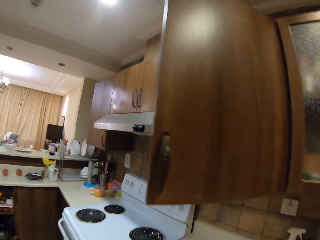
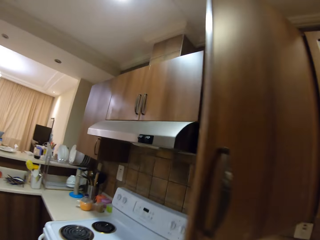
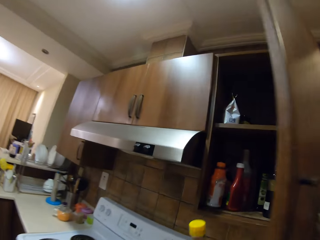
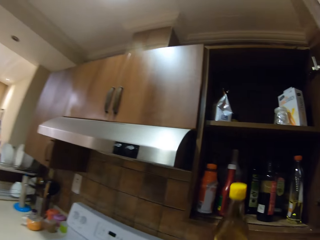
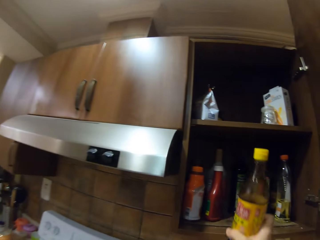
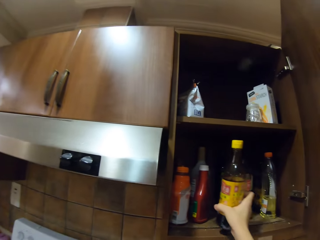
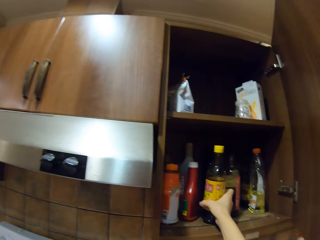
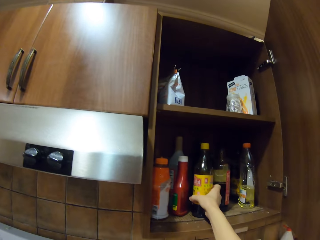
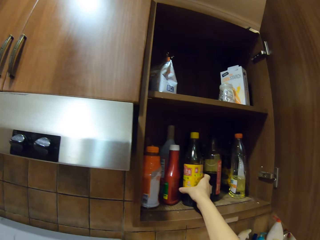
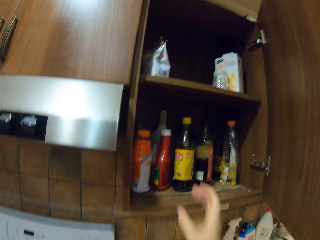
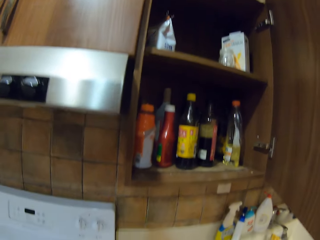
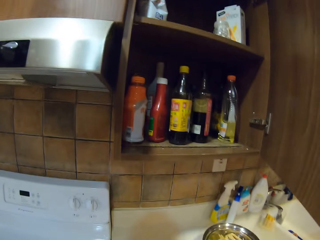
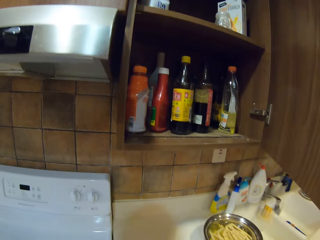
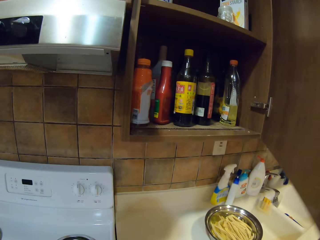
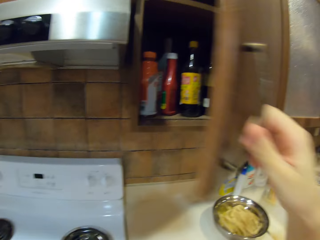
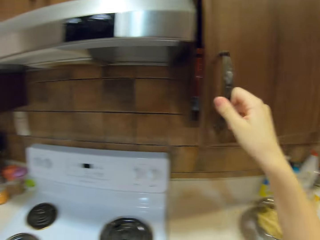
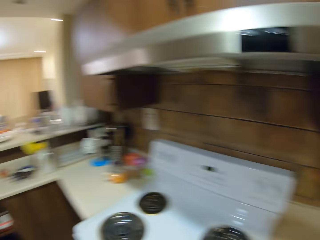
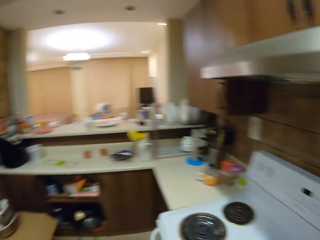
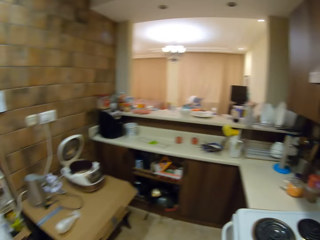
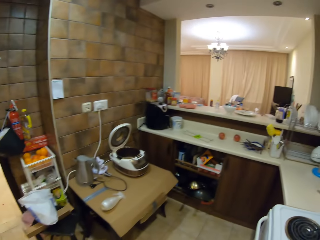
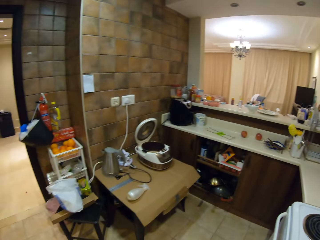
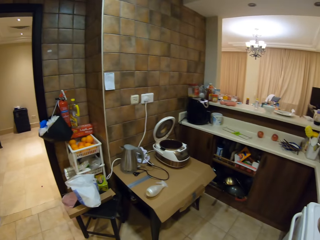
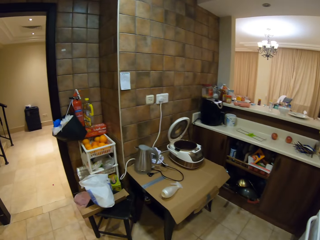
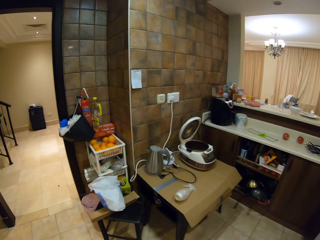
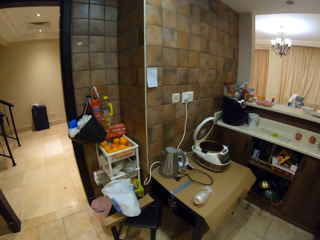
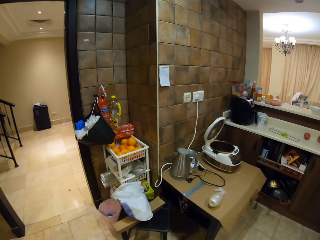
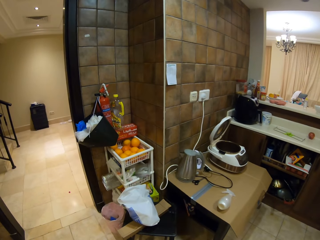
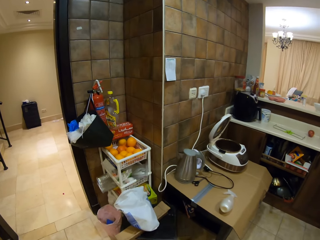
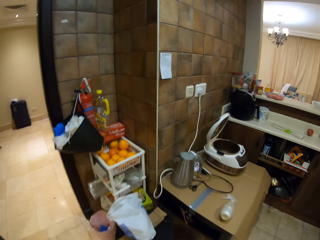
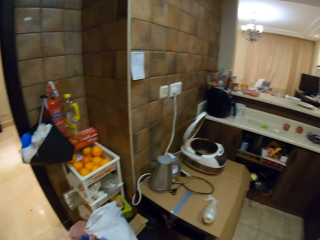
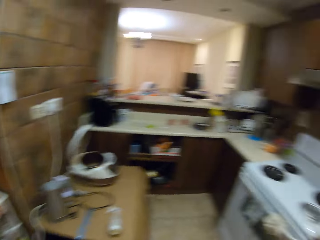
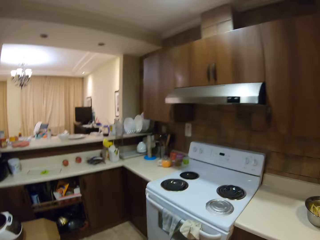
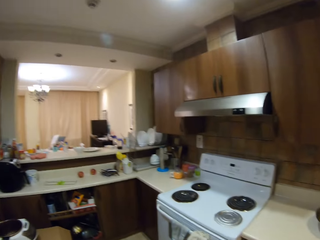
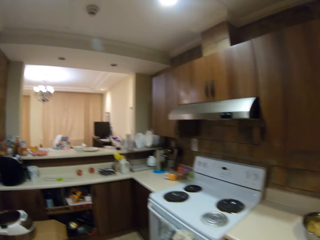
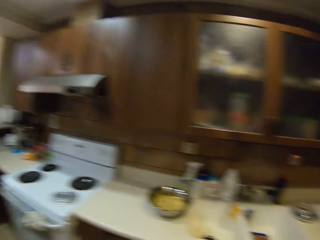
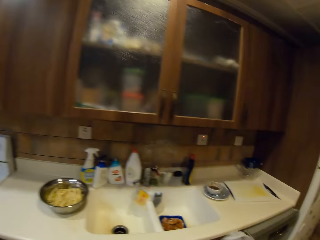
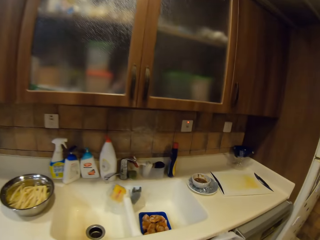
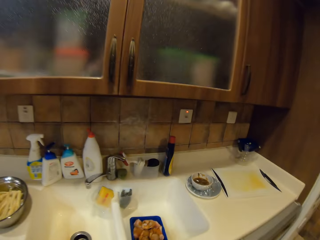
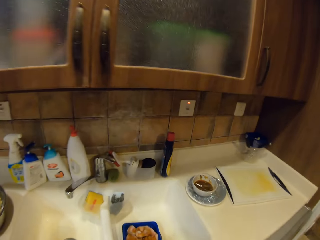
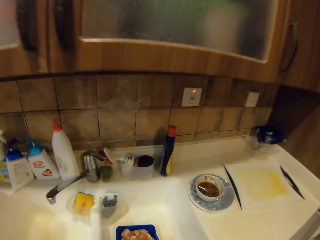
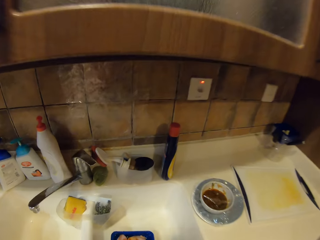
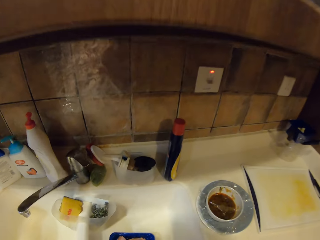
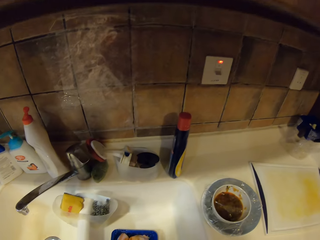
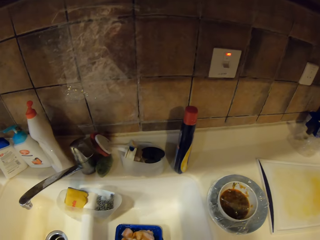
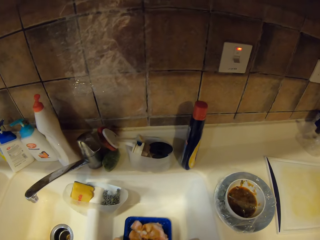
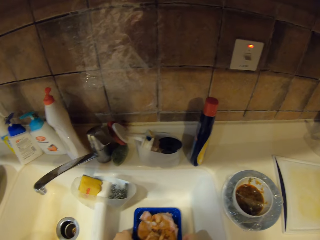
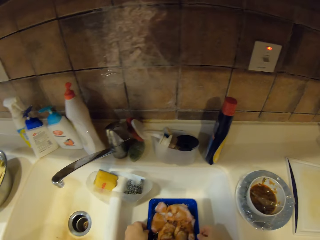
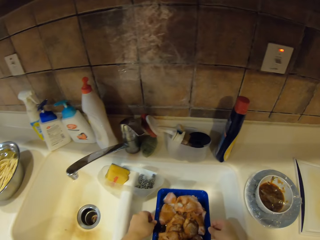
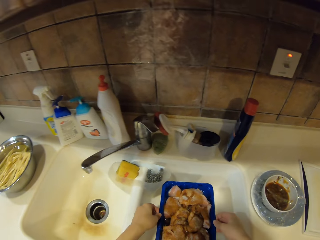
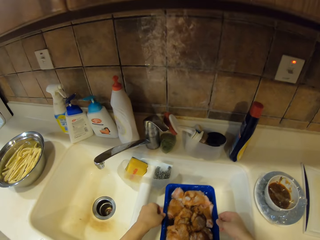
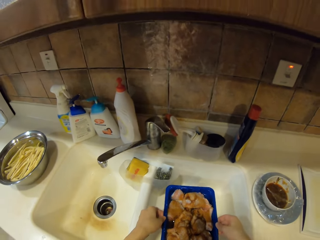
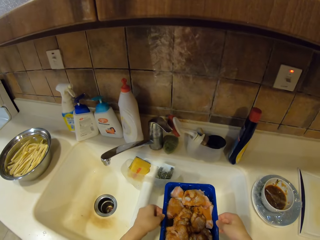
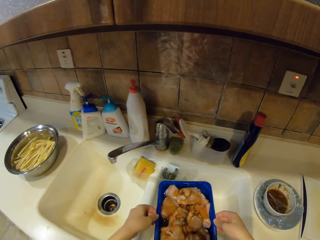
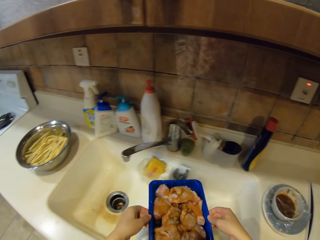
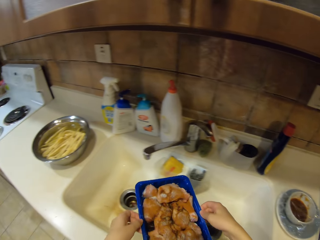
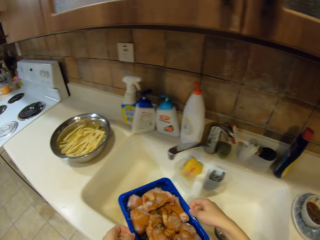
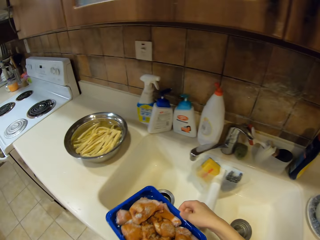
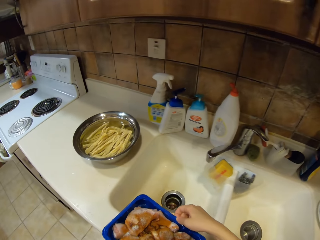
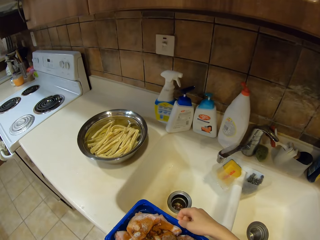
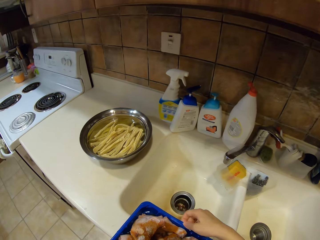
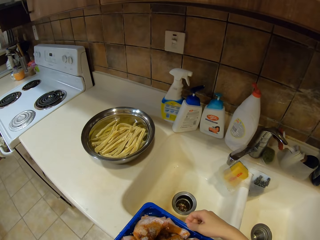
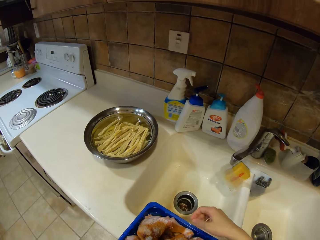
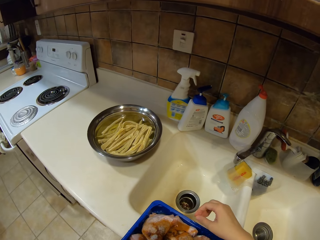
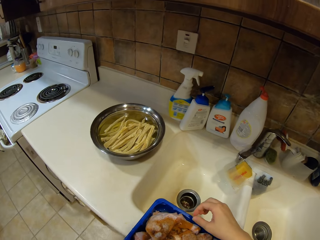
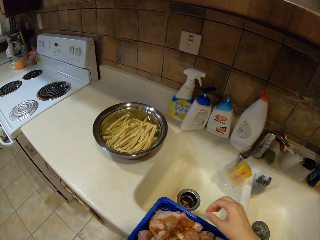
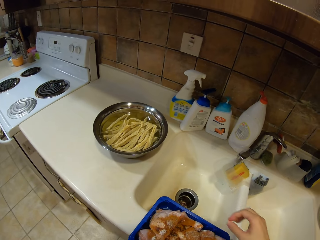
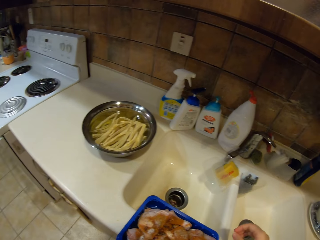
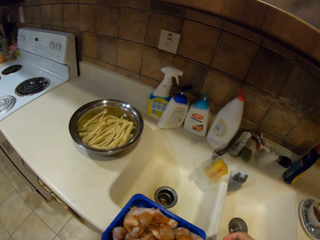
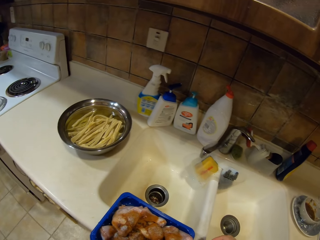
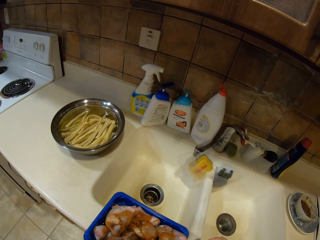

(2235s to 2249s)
The camera wearer walks. They place the bottle in the cabinet. They close the cabinet door. They walk around and look around. They look around. They walk. They pick up the plastic container or chicken container. They put the chicken container down.

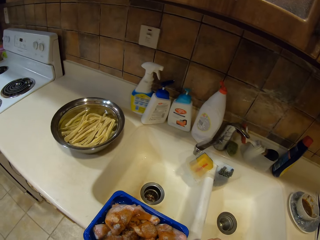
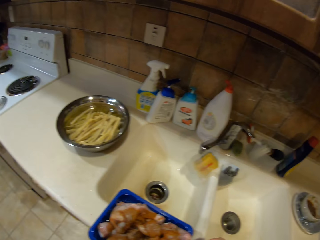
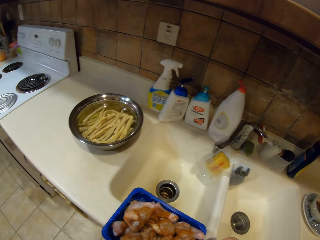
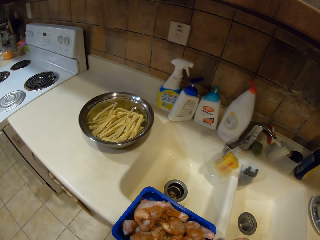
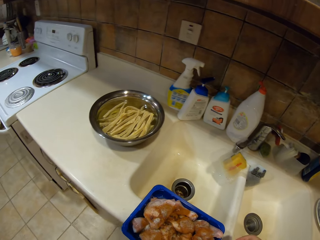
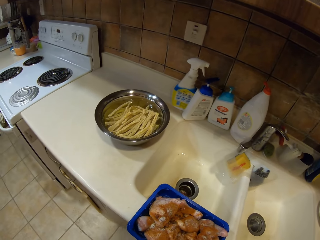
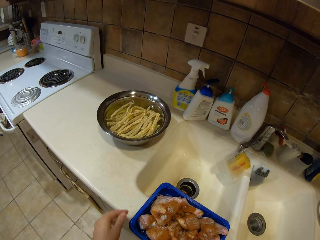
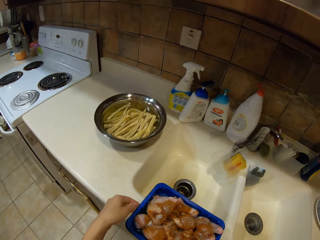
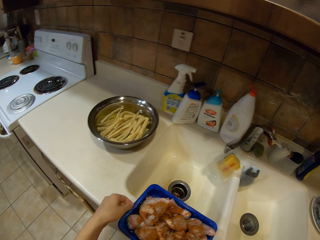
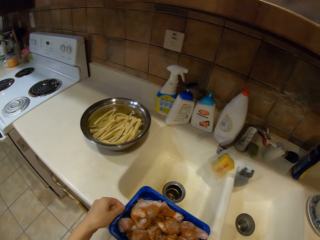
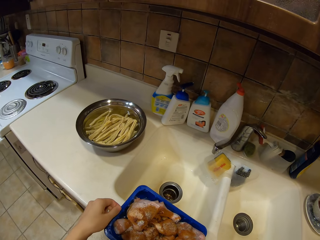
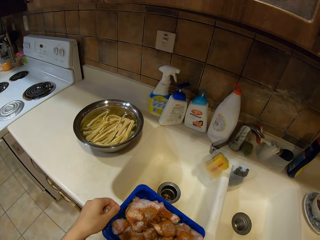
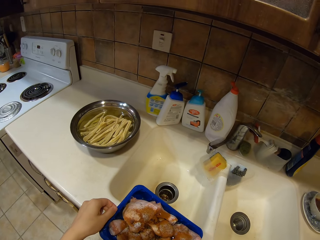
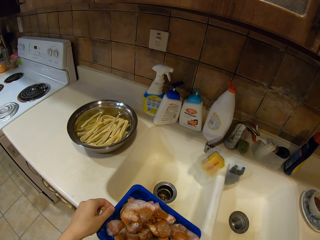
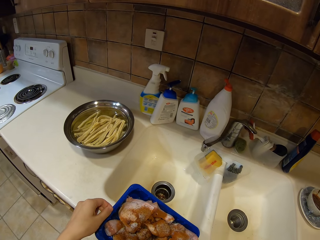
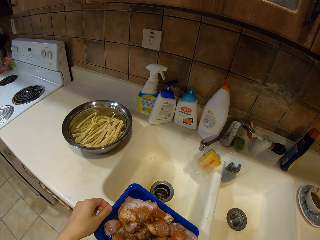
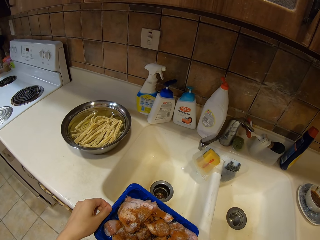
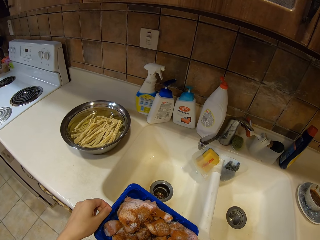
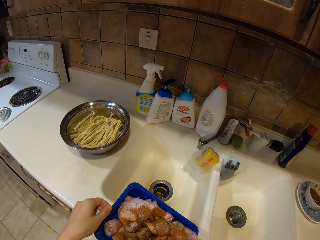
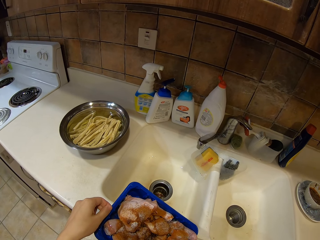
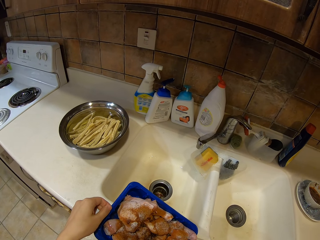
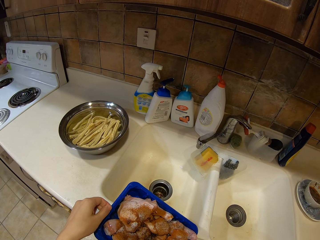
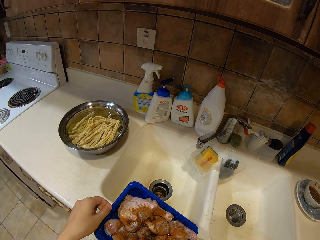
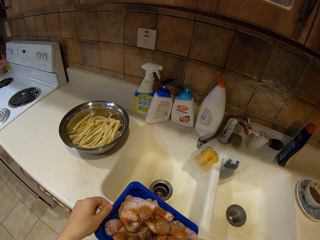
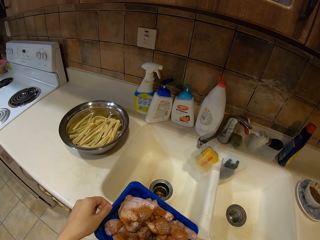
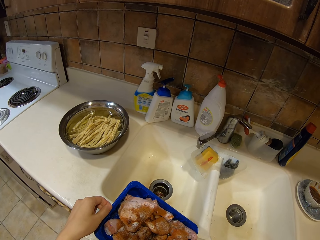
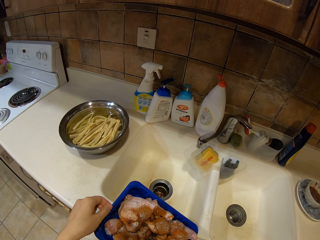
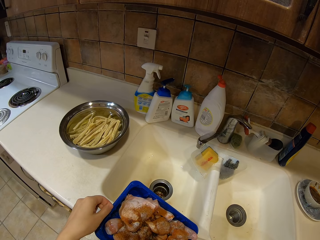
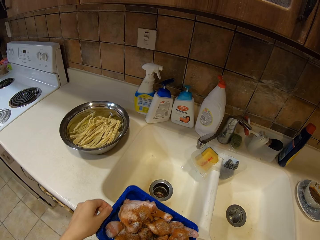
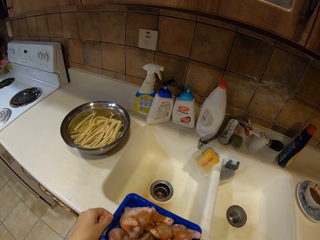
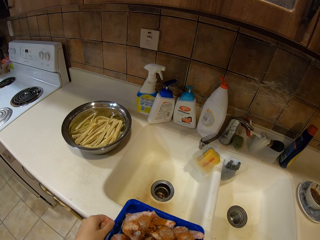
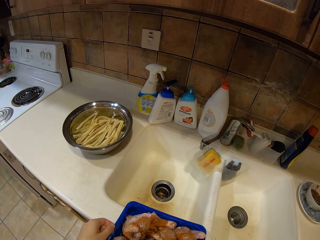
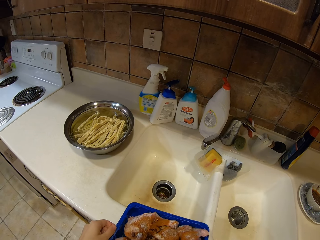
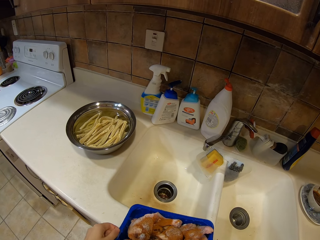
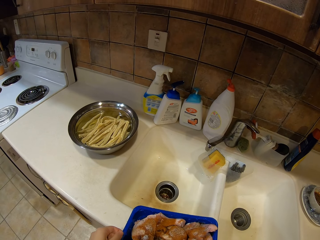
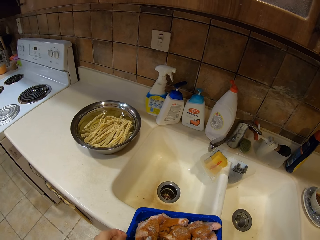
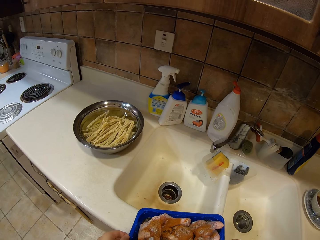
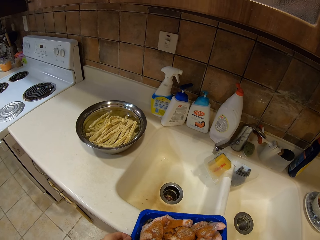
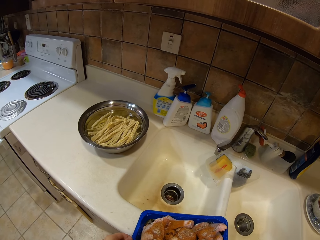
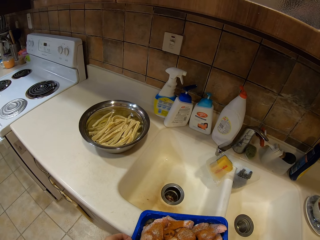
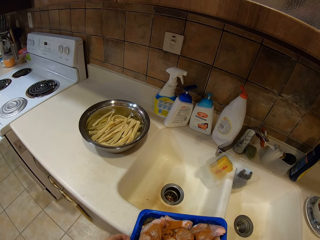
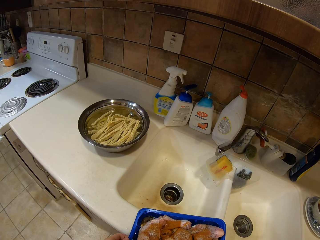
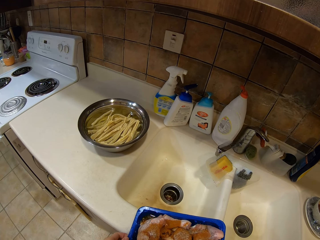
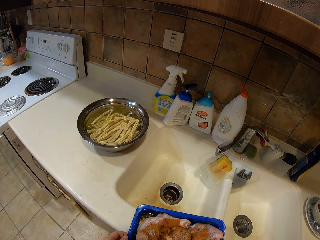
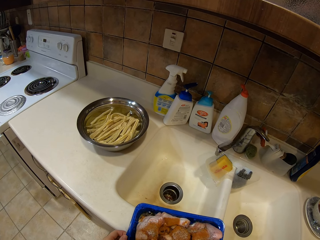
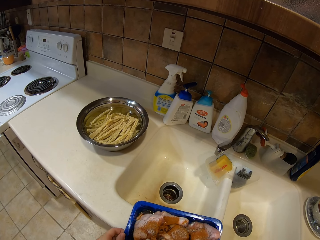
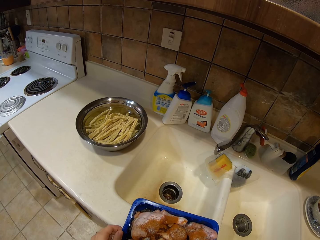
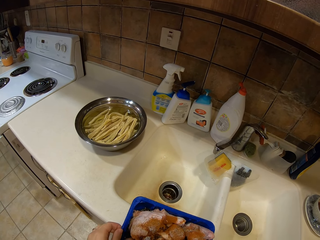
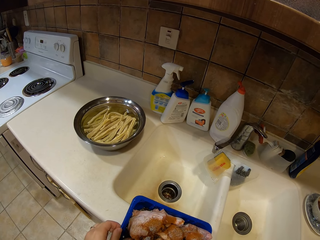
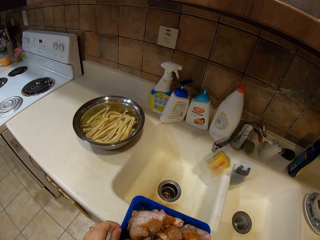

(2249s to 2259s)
The camera wearer looks at the chicken pieces. They hold the plastic container. They tilt the chicken container. They look at the chicken pieces. They slightly move the chicken container.
